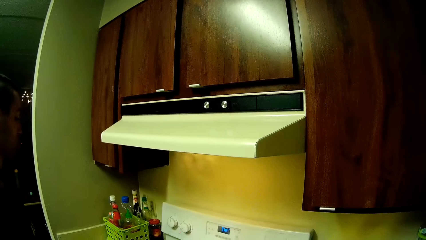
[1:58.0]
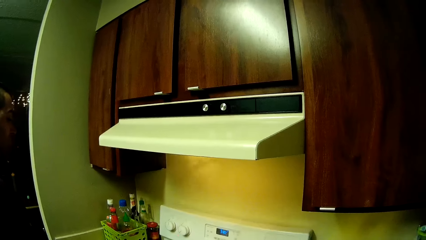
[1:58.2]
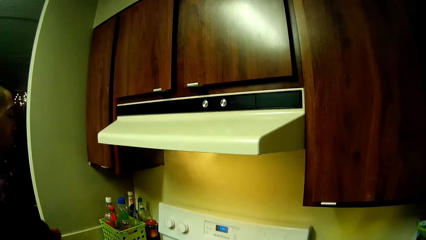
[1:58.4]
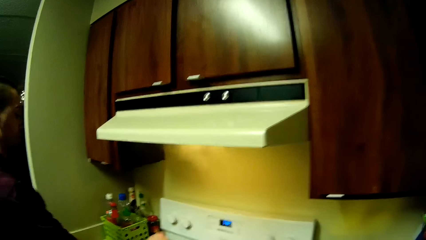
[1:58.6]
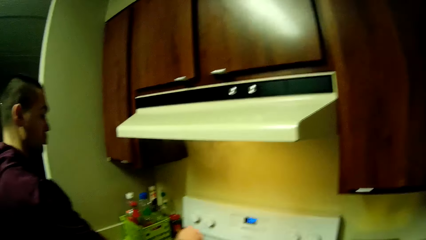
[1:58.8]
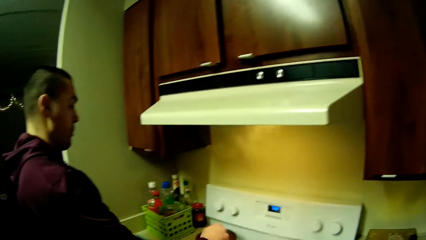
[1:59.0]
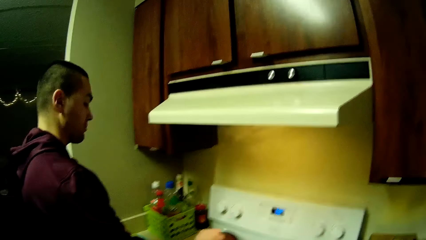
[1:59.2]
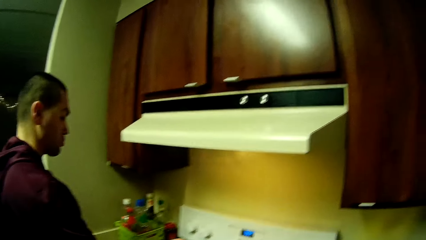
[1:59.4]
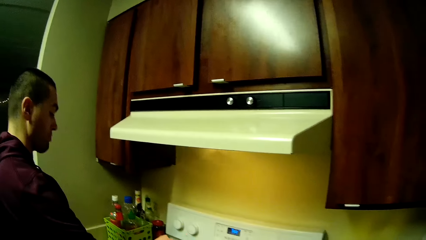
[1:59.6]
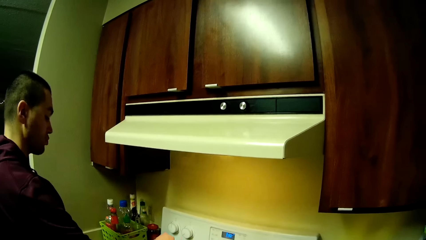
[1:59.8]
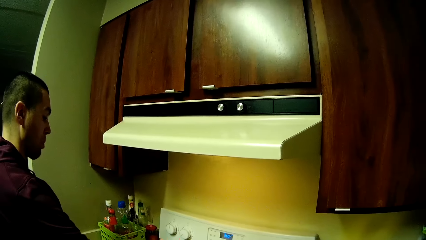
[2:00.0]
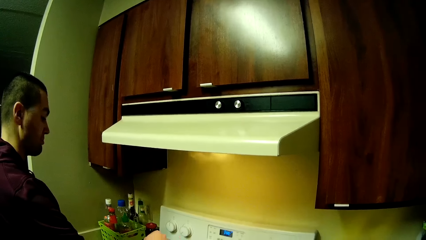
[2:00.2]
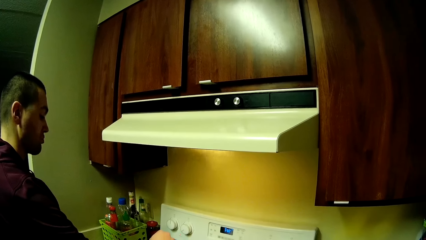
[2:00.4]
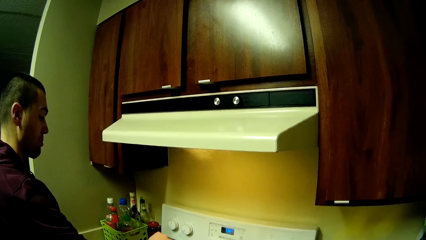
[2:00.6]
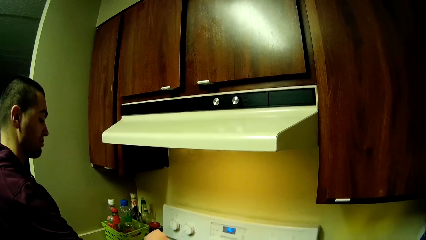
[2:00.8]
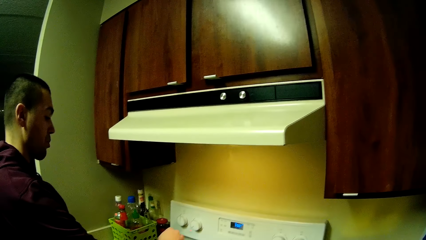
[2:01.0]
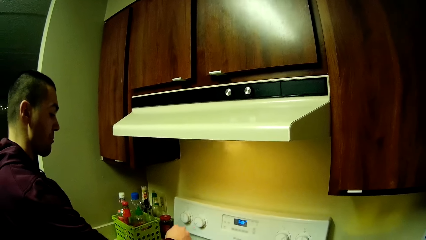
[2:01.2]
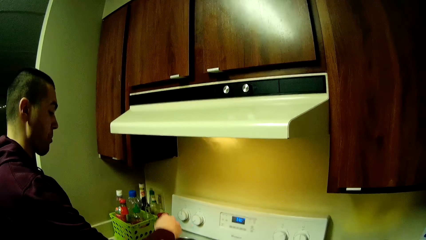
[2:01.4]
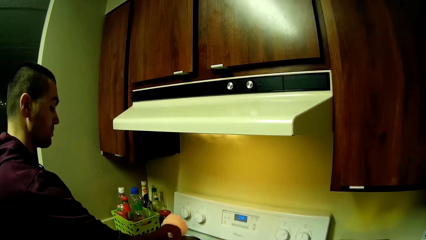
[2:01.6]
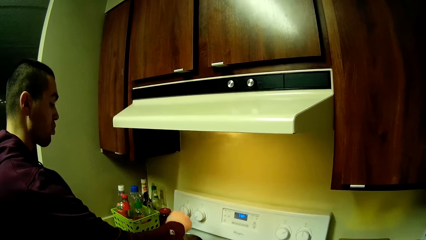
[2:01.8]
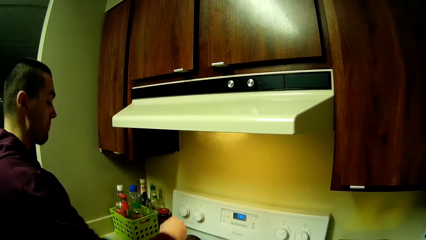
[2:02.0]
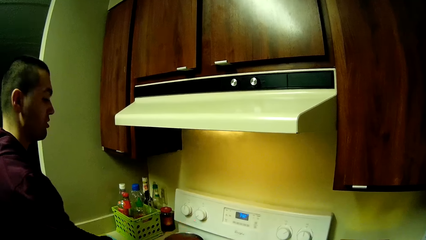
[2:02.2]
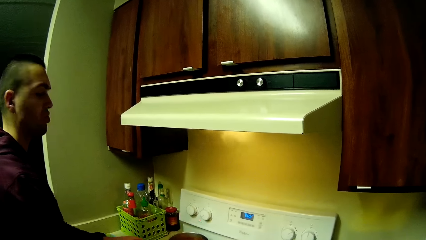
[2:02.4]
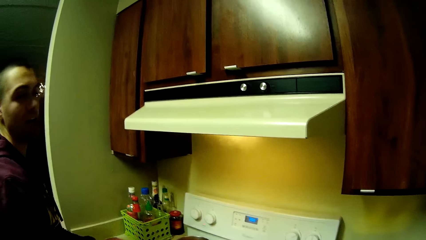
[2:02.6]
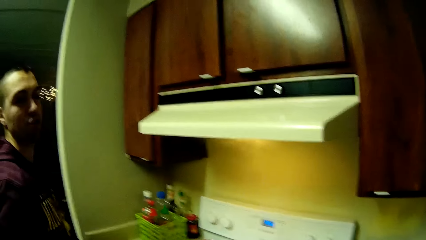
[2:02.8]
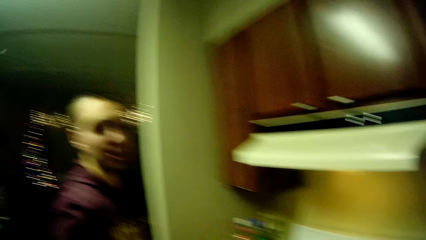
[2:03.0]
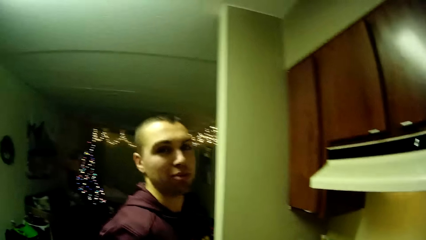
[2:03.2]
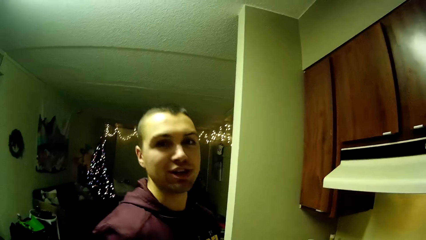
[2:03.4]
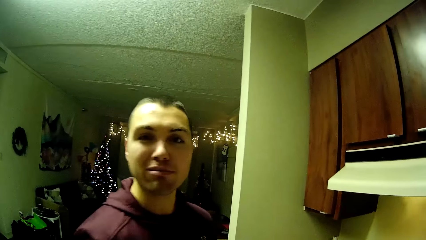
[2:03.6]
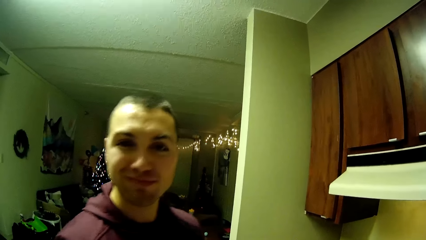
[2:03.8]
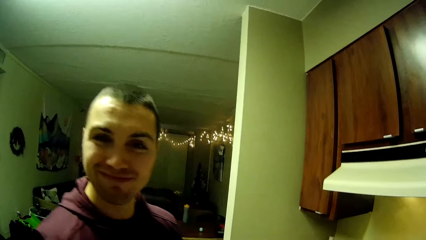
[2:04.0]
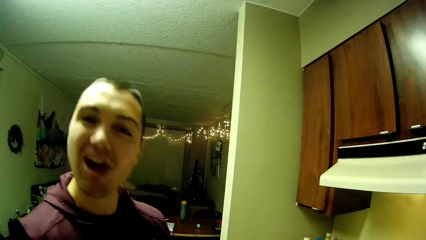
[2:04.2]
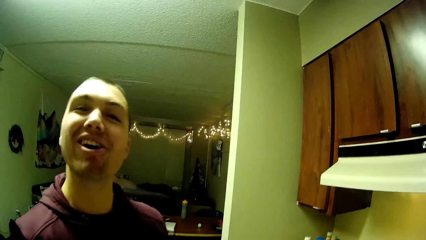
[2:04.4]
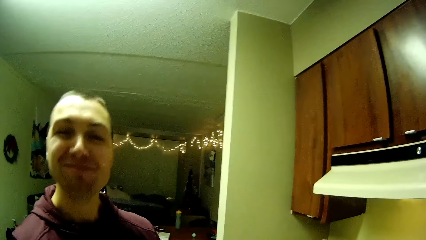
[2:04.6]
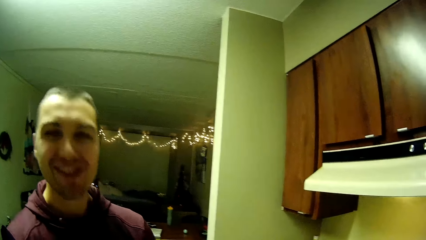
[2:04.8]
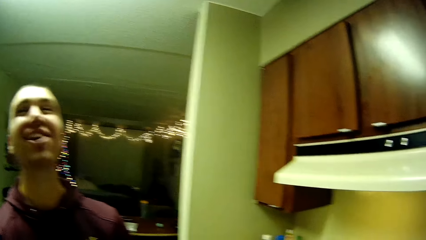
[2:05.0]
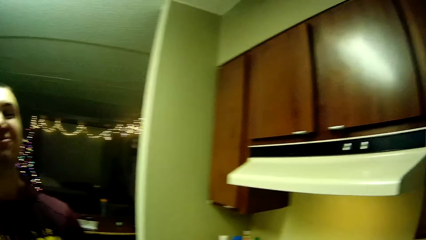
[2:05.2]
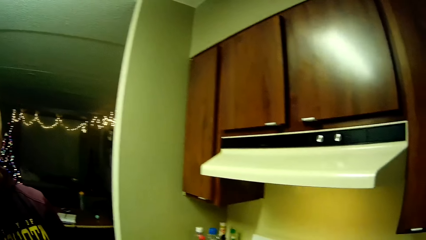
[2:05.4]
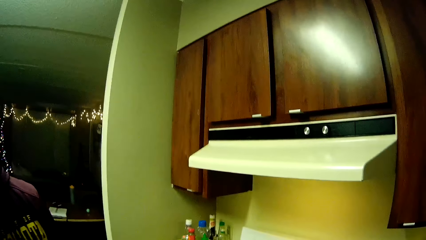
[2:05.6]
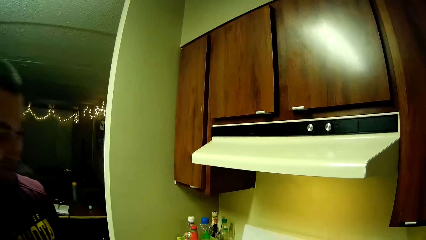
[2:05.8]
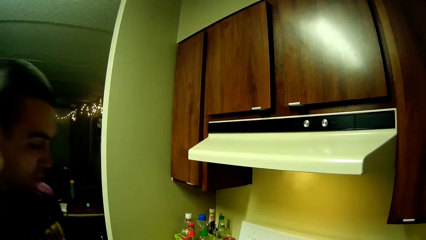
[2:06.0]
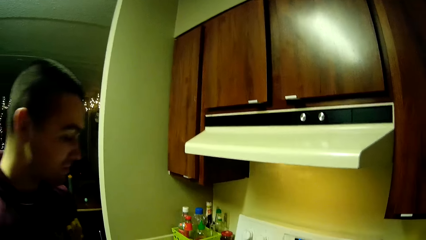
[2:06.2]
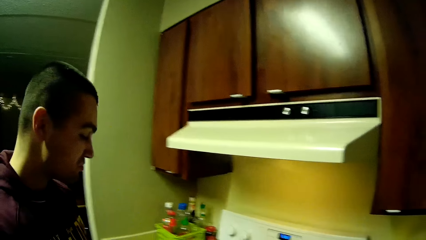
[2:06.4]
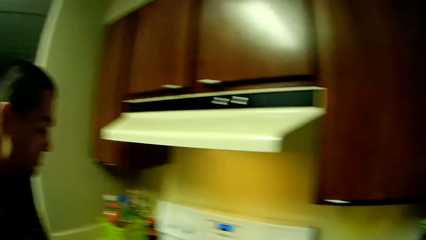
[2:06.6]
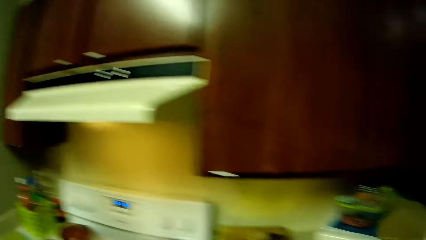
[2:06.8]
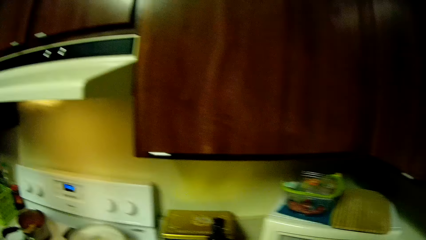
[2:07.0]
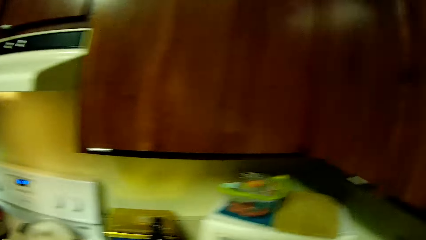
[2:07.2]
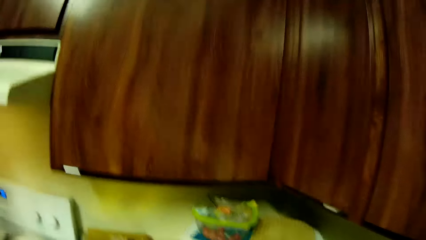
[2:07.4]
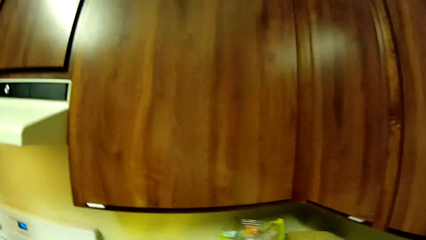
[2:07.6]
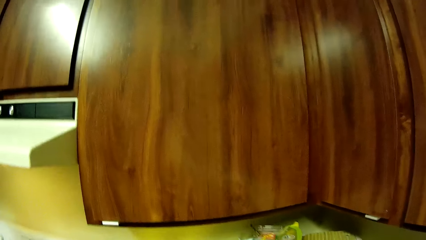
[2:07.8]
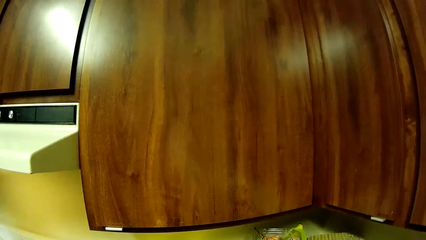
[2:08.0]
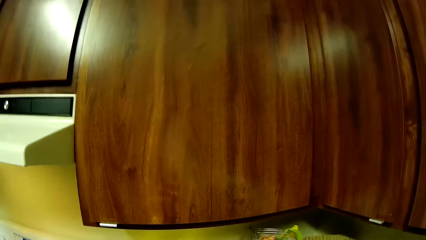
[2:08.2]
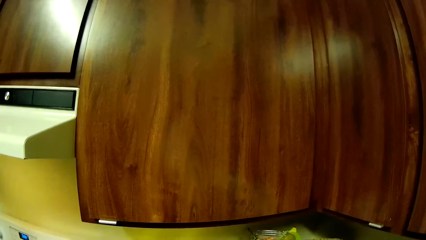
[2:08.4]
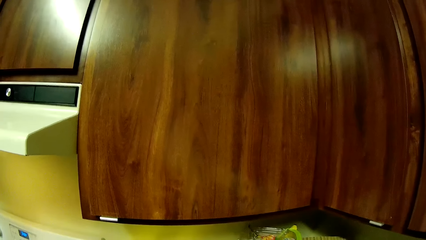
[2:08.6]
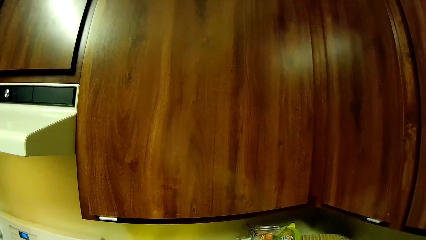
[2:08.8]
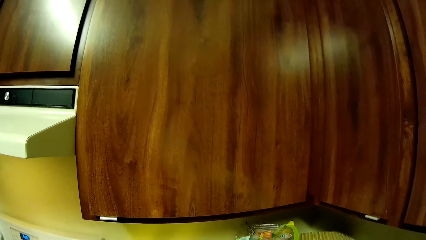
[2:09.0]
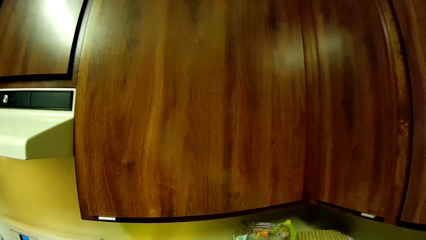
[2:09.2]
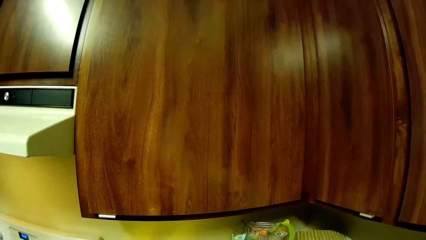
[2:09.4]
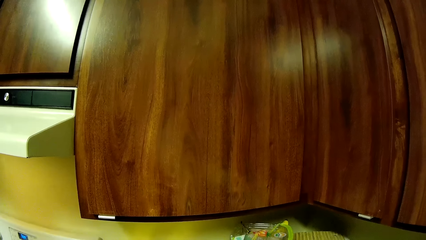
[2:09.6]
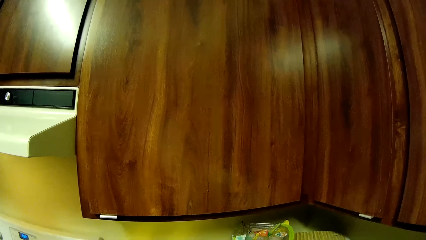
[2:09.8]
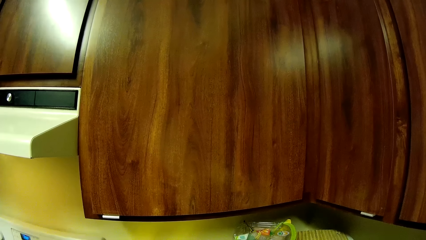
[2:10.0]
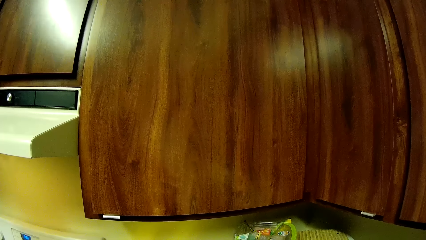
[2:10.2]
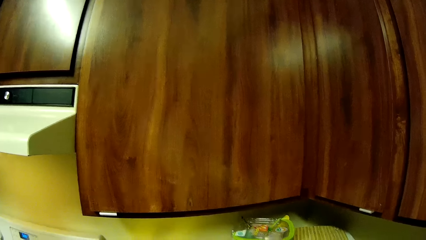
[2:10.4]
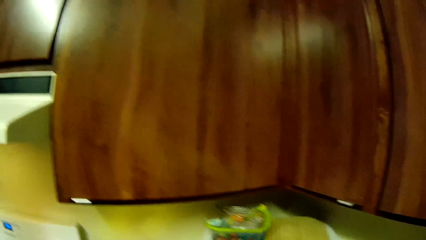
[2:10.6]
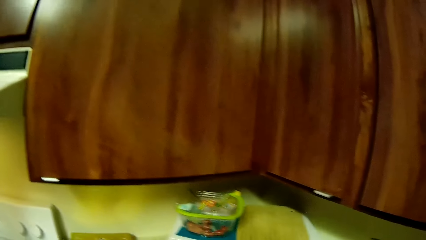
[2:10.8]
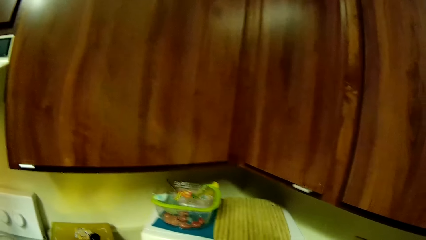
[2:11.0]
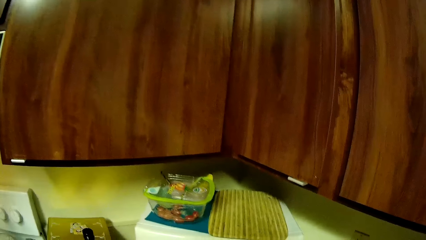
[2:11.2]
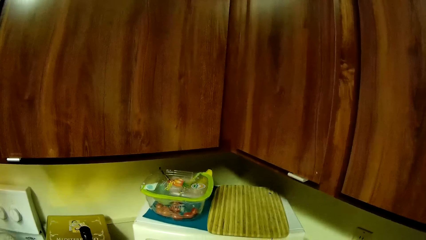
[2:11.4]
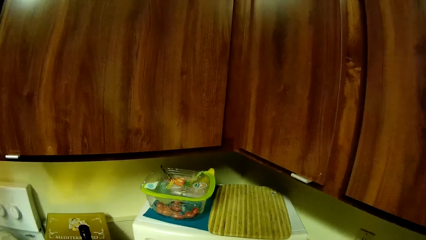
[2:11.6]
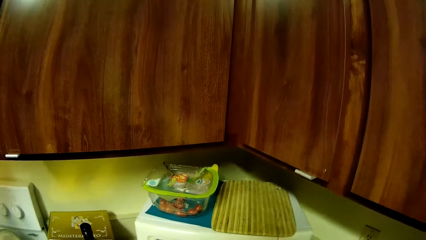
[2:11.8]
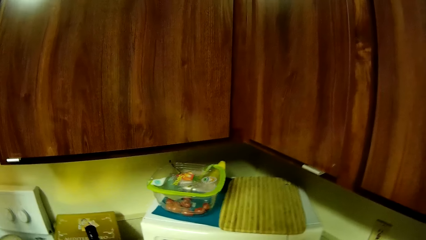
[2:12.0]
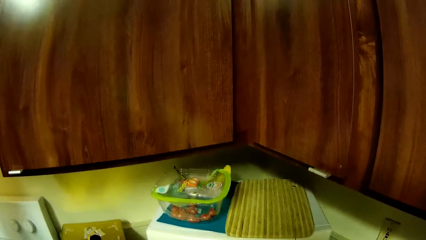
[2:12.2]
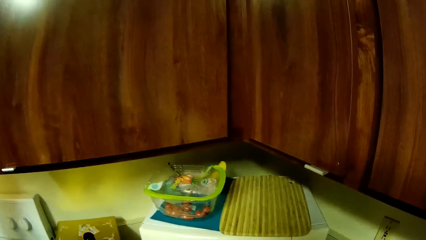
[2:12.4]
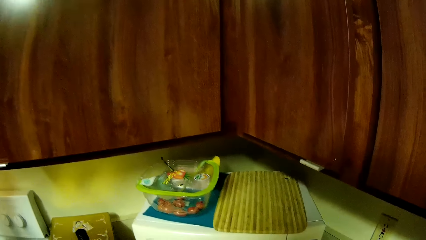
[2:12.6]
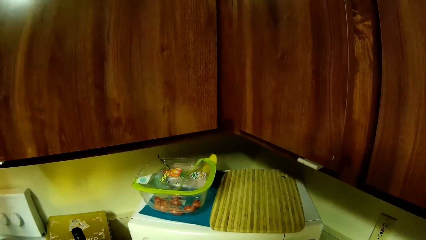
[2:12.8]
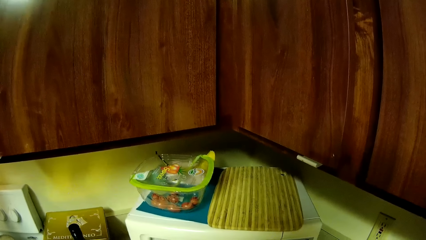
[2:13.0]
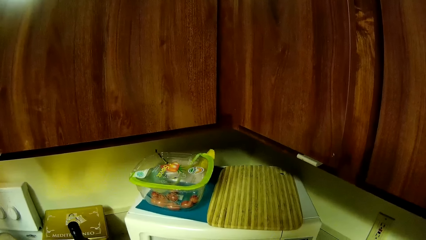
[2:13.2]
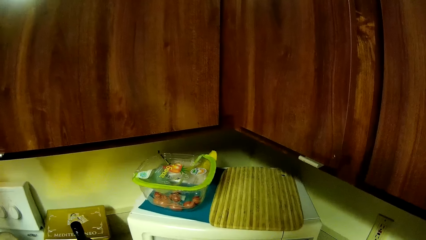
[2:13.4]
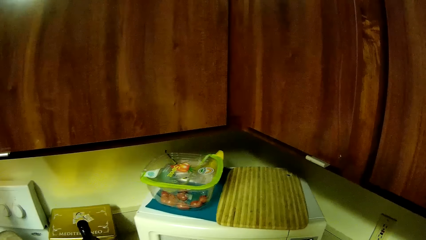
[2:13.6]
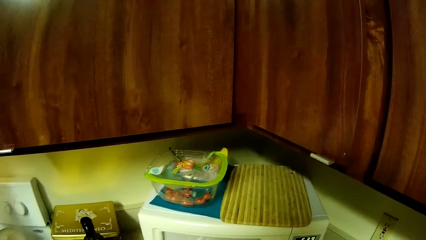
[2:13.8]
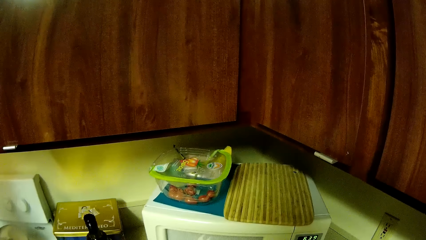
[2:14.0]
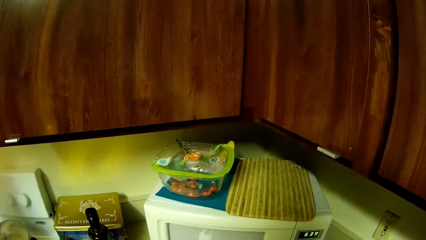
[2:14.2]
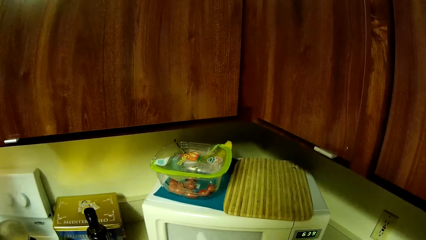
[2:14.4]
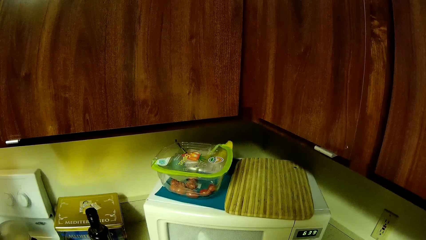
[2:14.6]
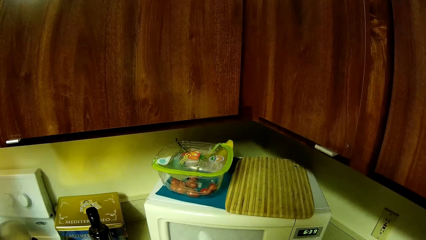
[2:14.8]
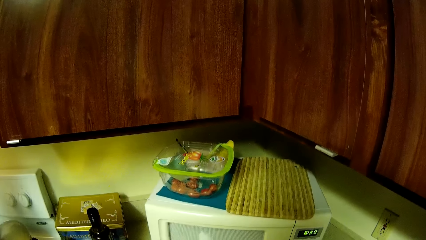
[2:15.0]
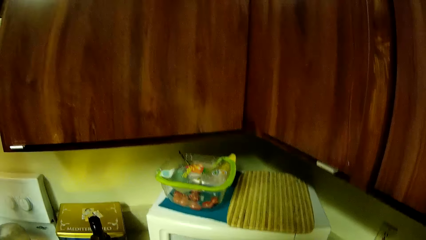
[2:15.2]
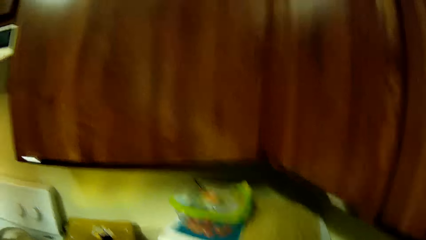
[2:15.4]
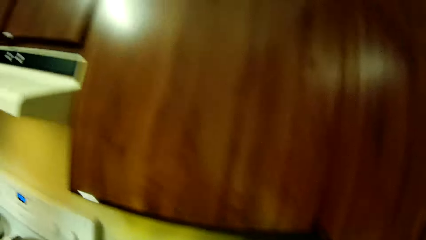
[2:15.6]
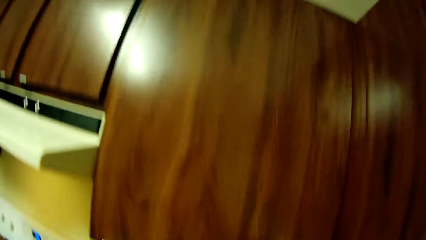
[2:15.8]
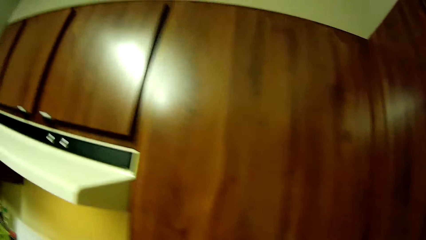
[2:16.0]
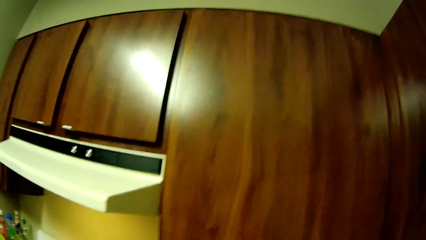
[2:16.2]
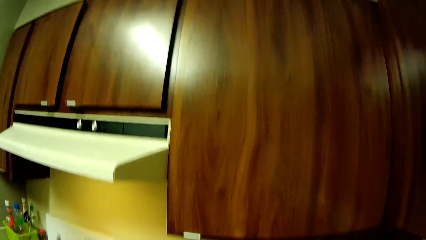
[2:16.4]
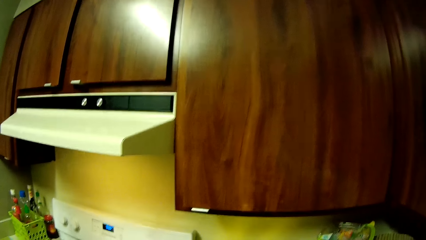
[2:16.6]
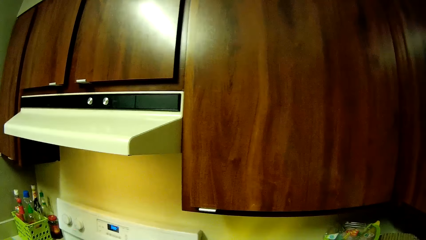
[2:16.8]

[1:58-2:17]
The man stirs the content of another pot on the cooker with a cooking spoon. He looks at the camera.
